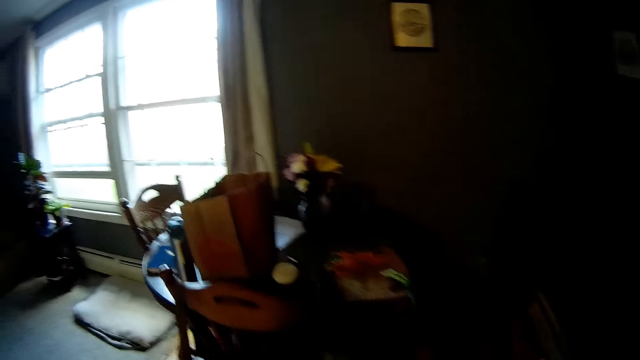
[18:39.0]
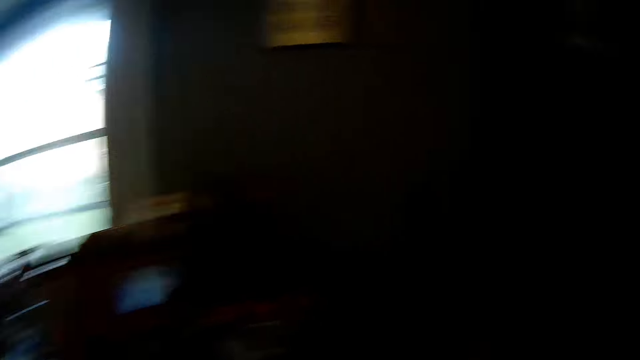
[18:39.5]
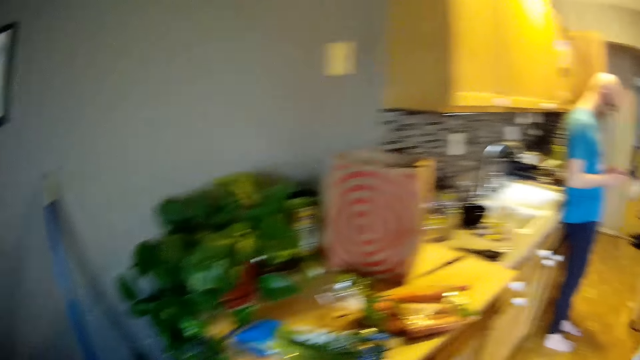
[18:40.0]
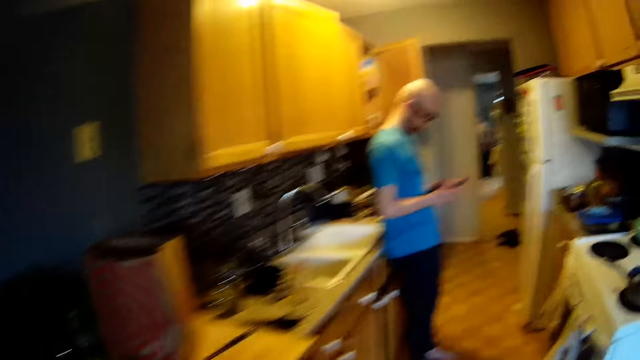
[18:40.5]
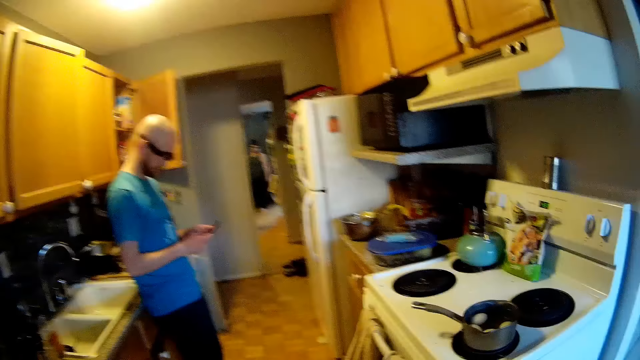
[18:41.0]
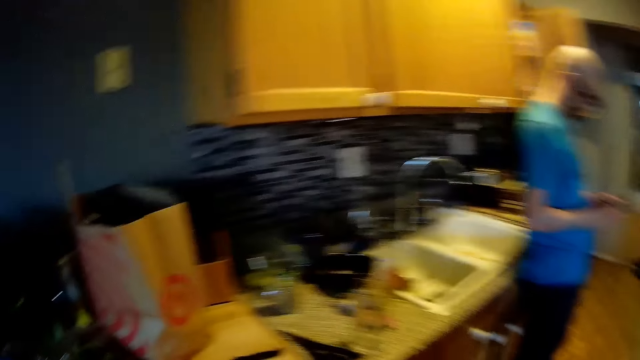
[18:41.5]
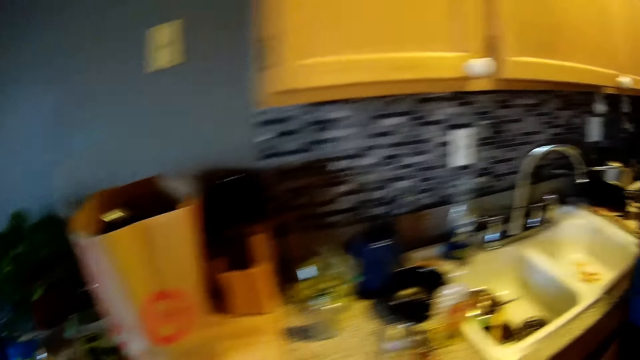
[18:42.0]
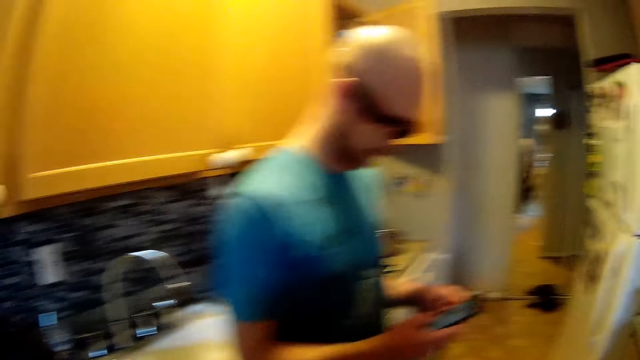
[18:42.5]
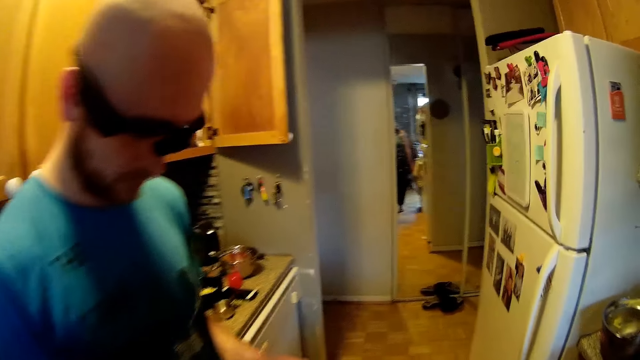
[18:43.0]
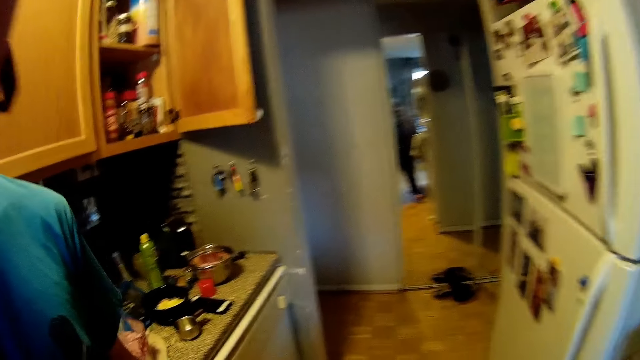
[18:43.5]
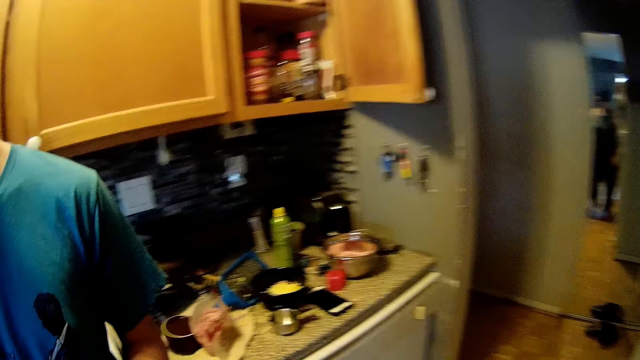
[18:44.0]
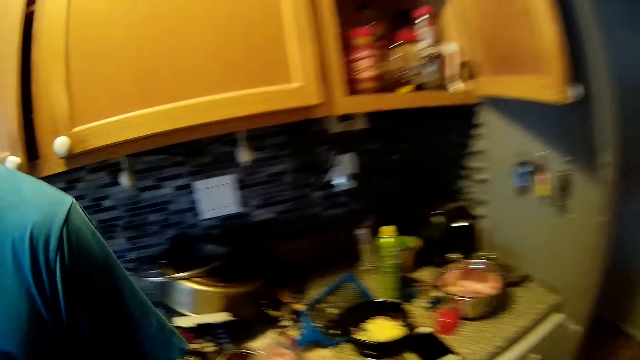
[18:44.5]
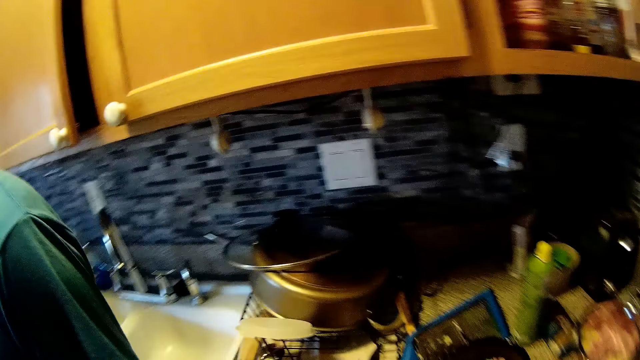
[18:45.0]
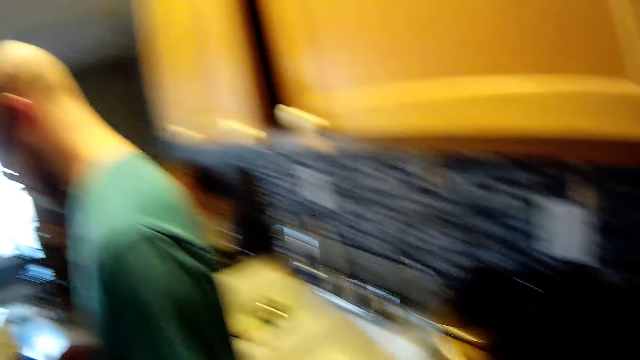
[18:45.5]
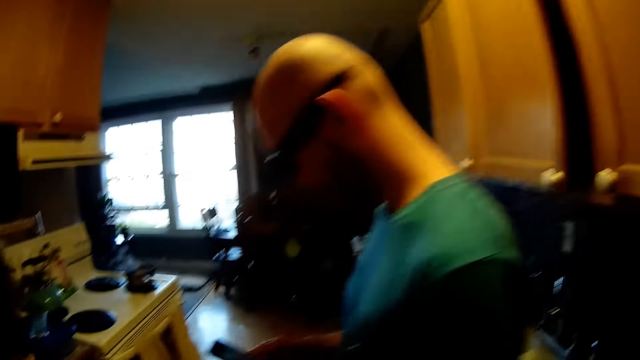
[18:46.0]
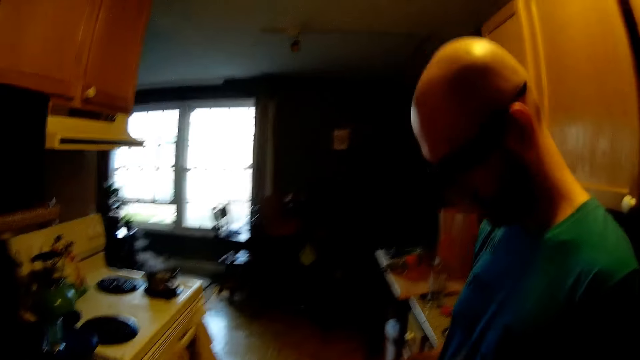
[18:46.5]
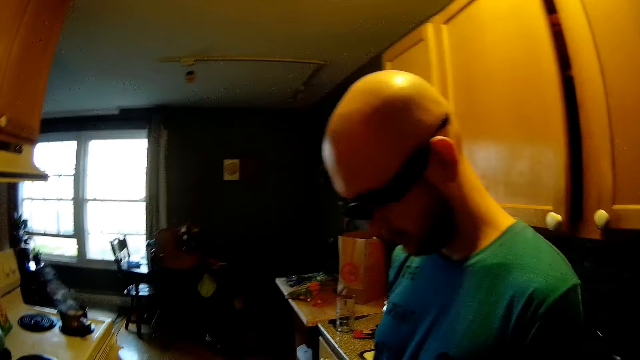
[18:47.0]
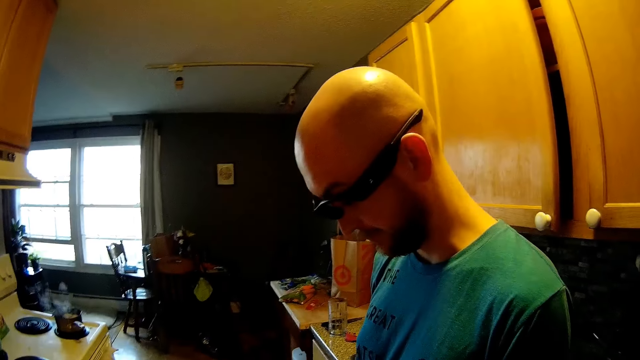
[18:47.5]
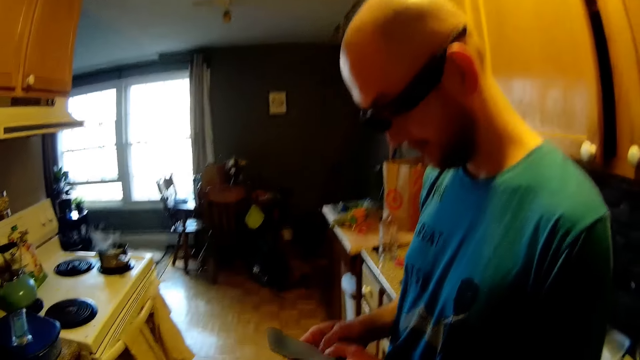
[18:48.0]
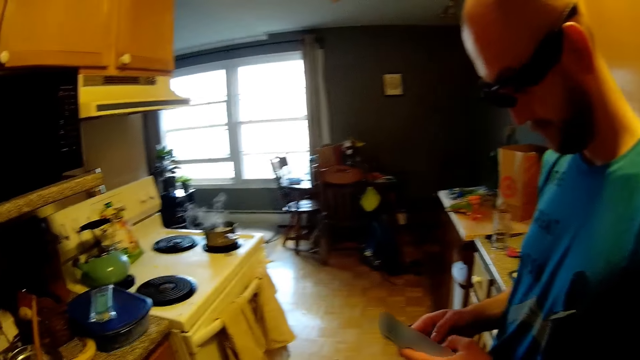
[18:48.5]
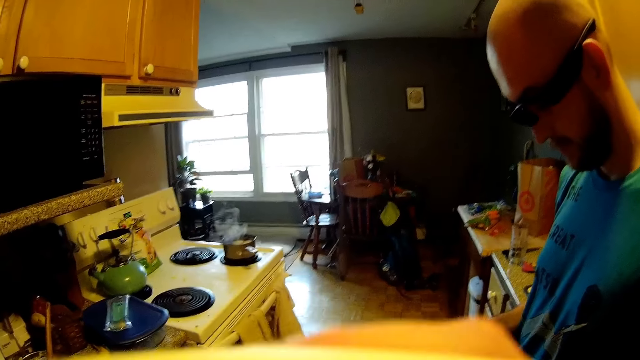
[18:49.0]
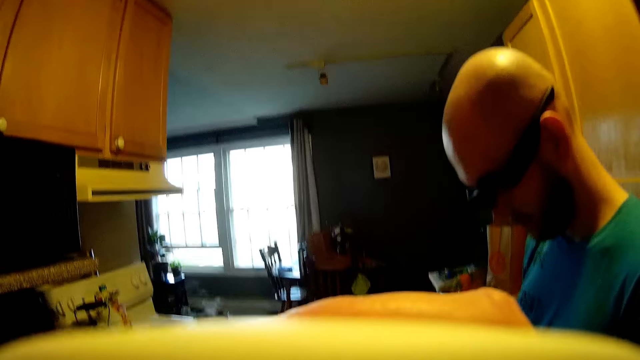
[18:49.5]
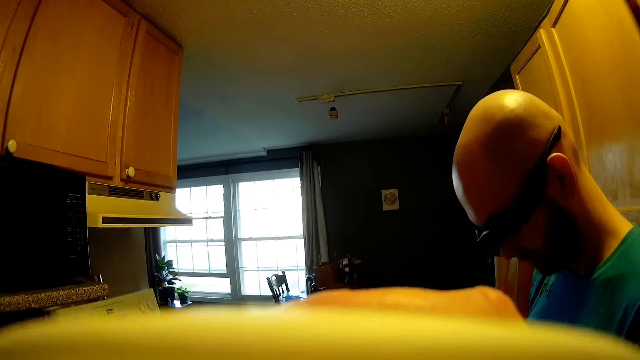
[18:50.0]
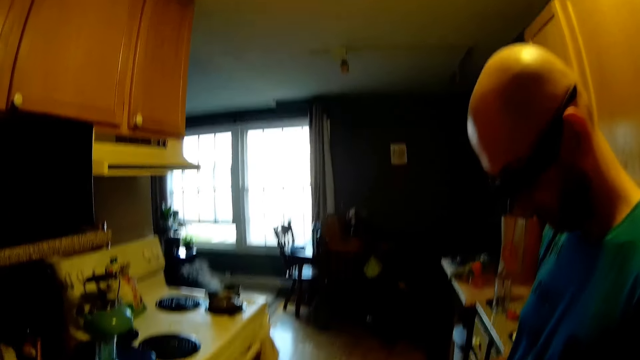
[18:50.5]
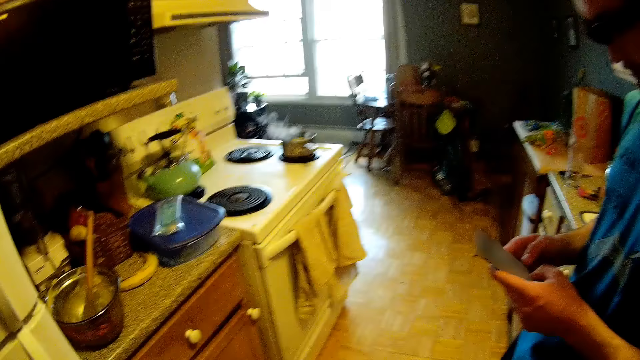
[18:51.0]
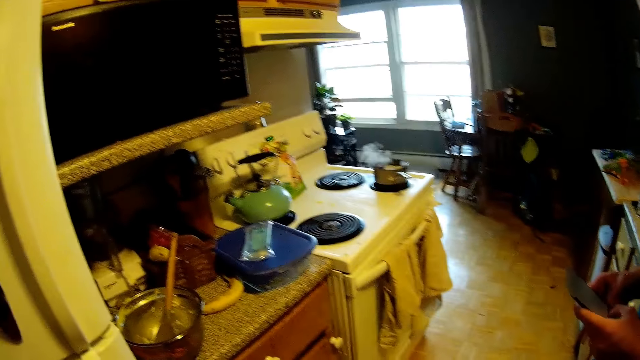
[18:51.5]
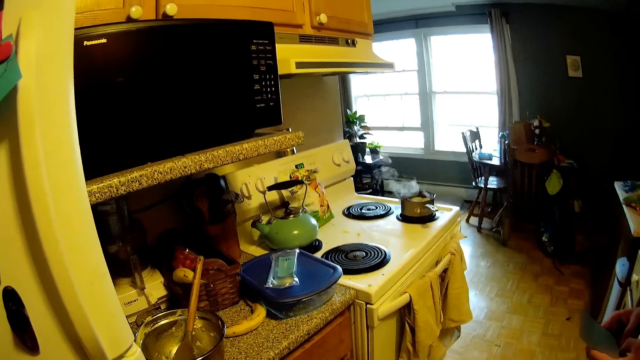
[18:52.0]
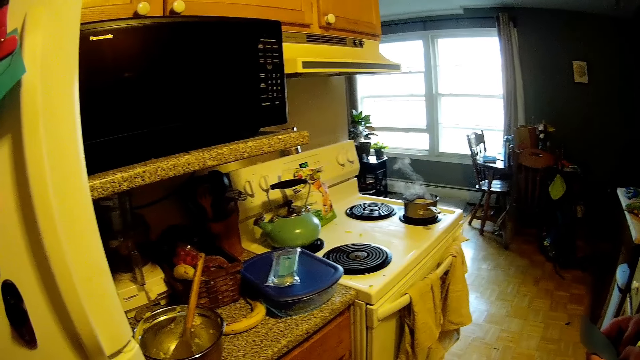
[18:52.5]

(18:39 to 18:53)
The camera wearer looks back, walks, shouts, looks around and talks. A man removes a sound. The camera wearer drinks from a cup with her left hand. She adjusts the camera. The man drops off his hand from the camera. The camera wearer looks at the cooker.

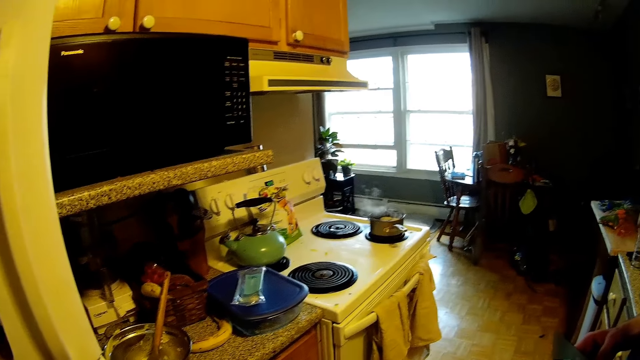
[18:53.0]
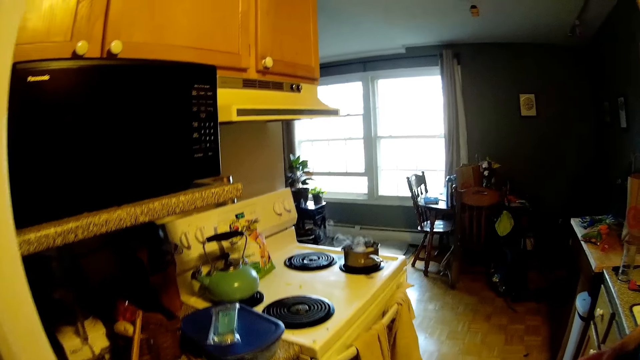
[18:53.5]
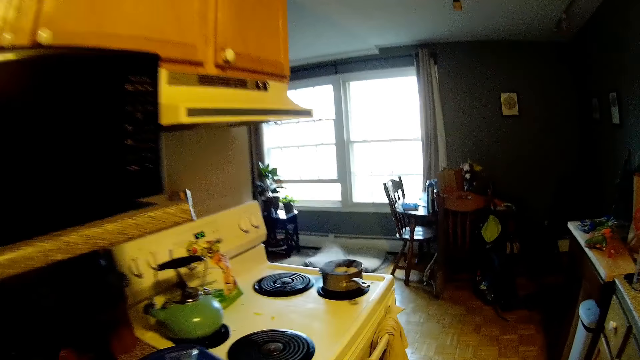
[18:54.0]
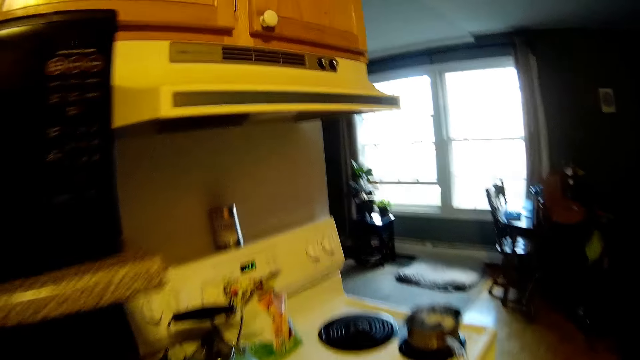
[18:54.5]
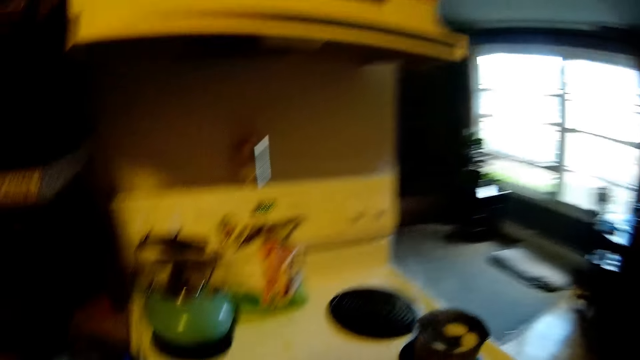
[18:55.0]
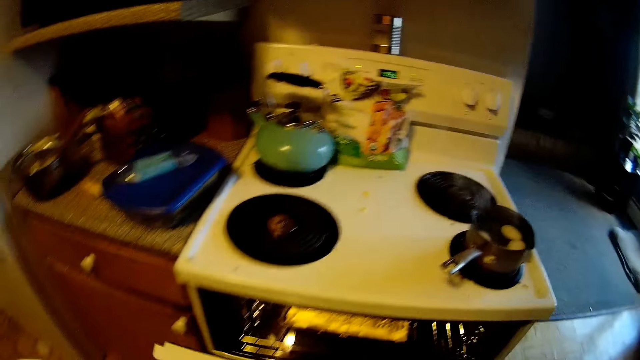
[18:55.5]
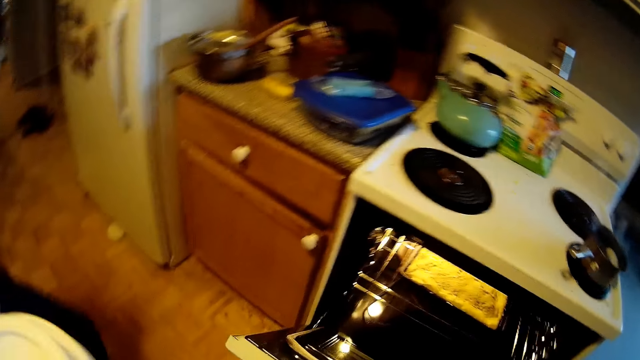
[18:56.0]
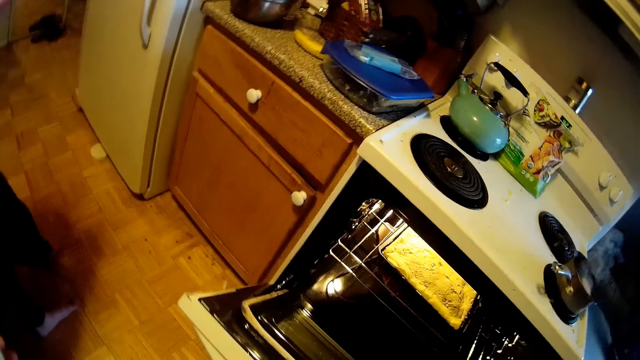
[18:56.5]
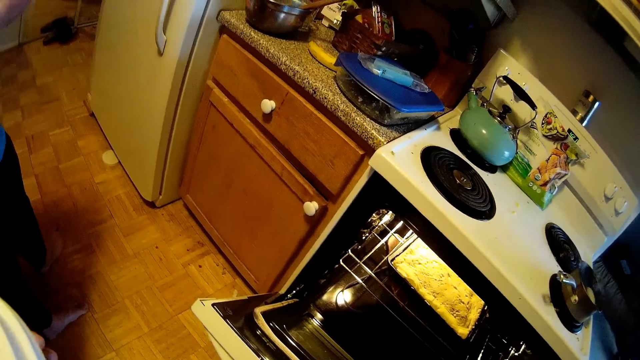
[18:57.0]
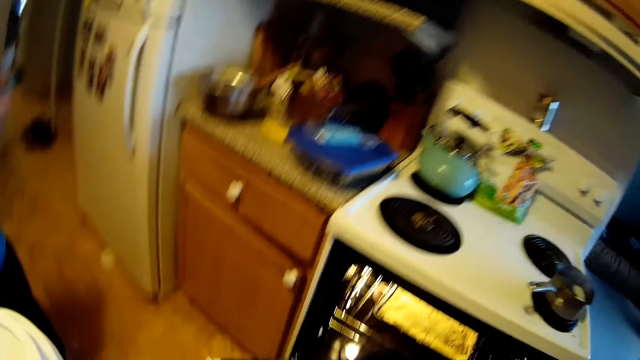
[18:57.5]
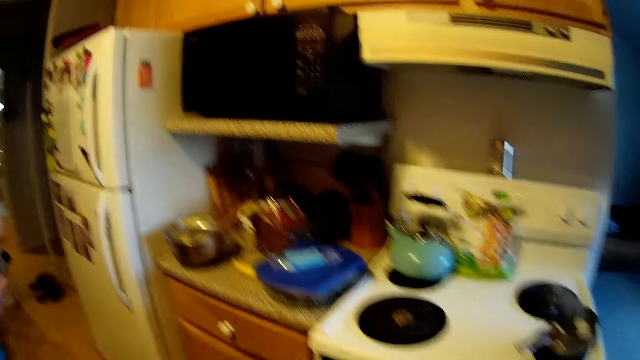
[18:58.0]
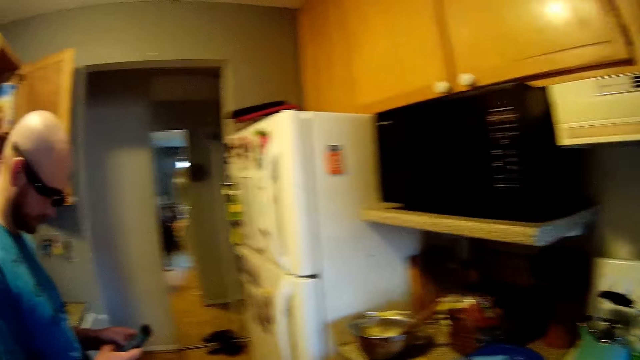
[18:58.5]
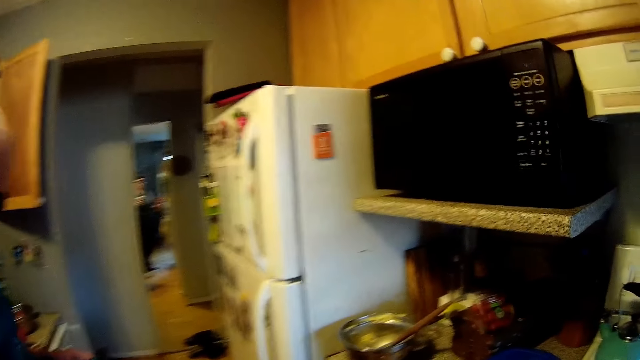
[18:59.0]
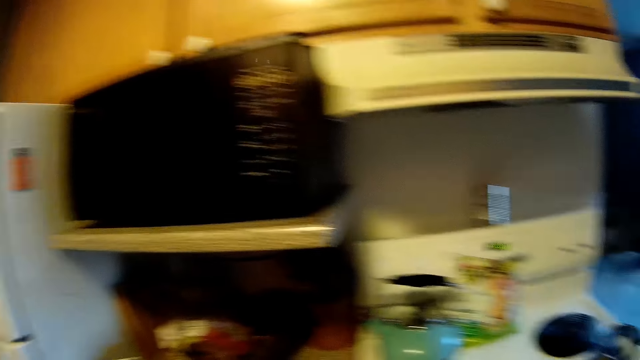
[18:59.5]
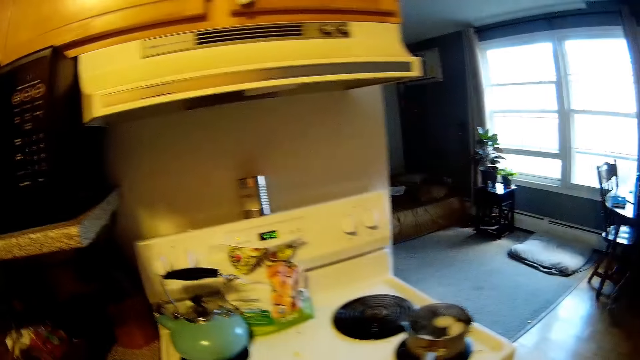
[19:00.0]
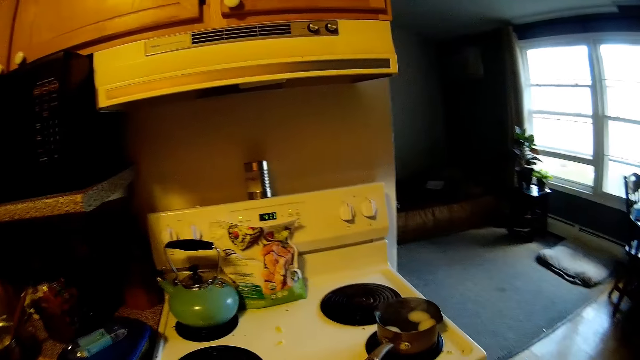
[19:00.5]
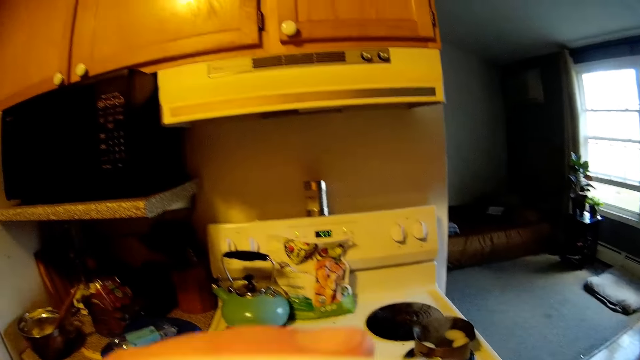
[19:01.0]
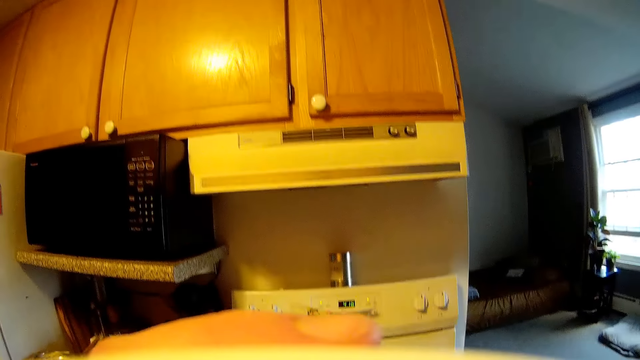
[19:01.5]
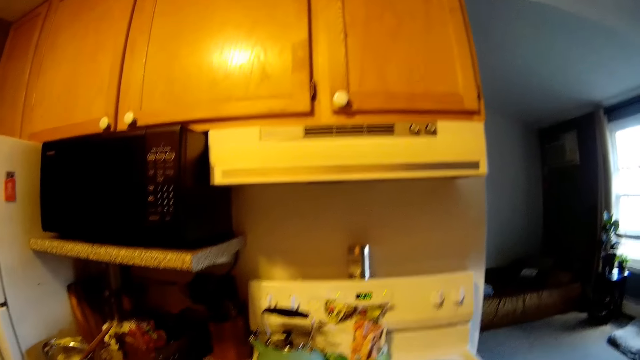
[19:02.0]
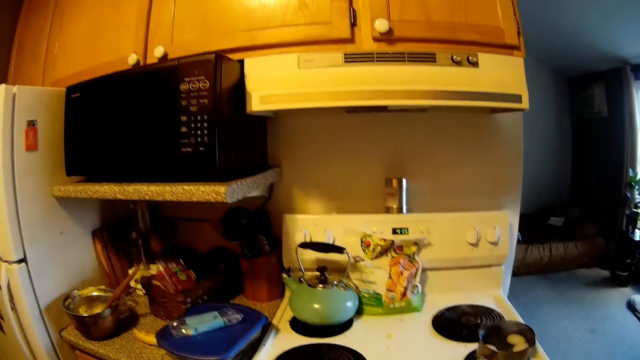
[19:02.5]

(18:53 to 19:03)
The camera wearer walks. She looks around. She opens an oven cooker with her right hand. She talks. She looks around. She drinks from a cup with her left hand. She holds the camera and drops her hand from the camera.
